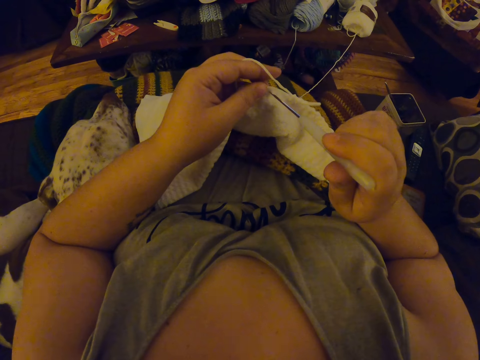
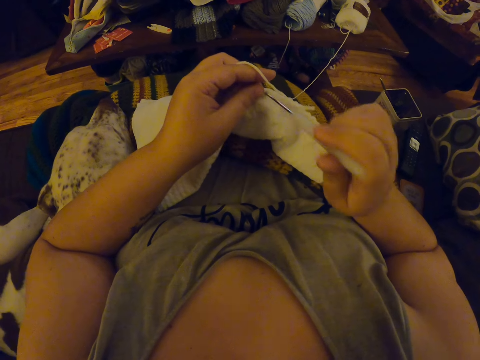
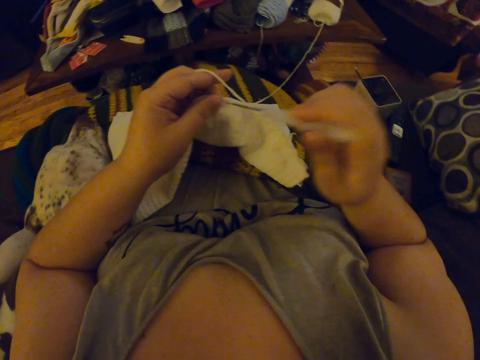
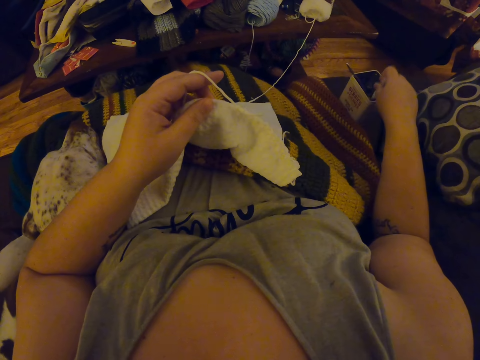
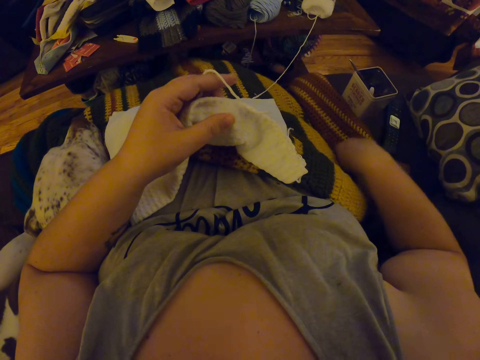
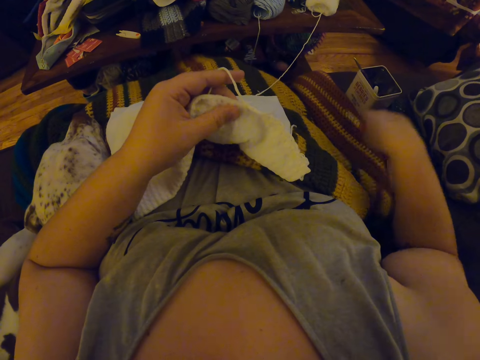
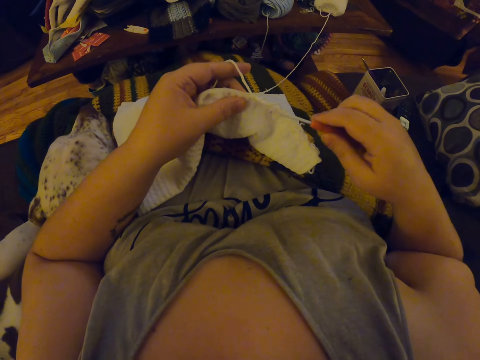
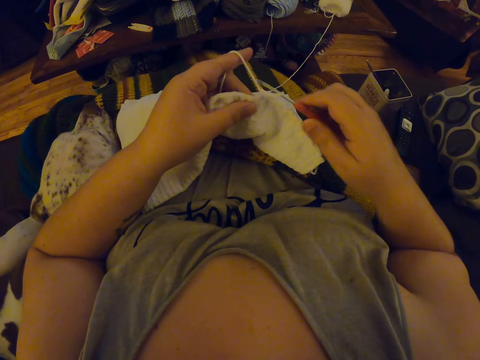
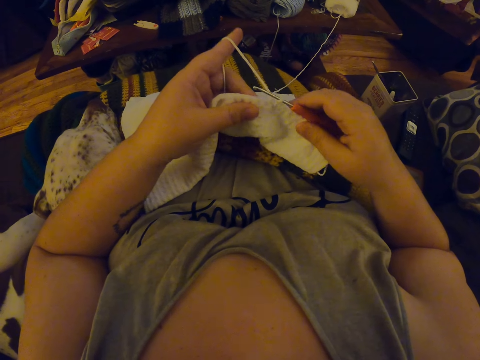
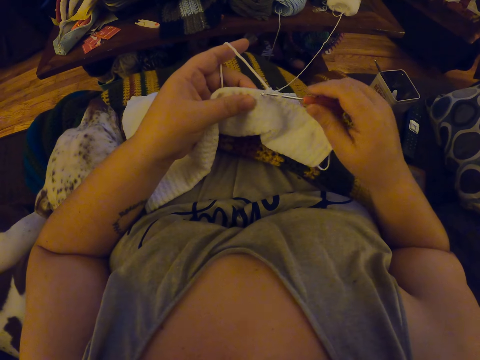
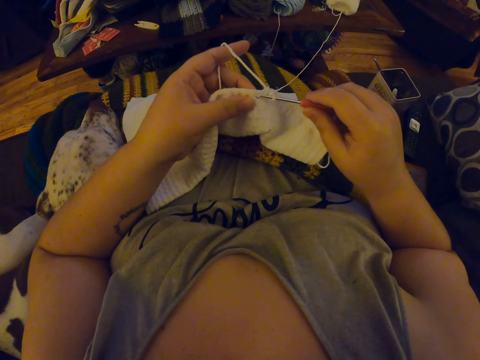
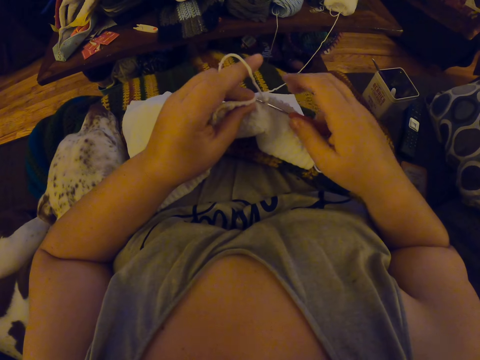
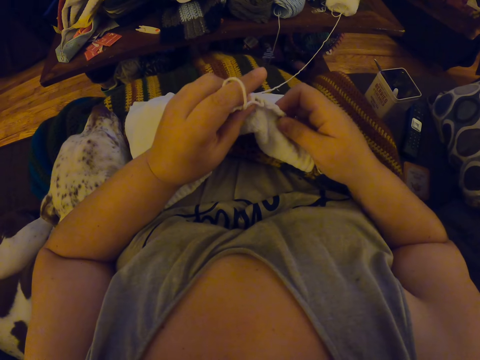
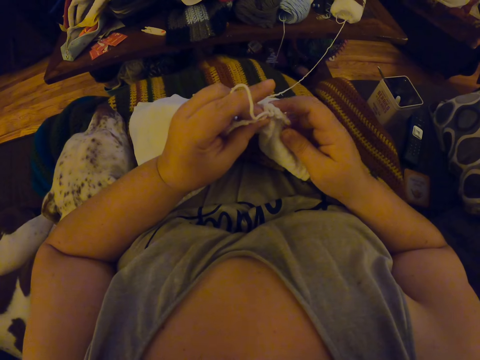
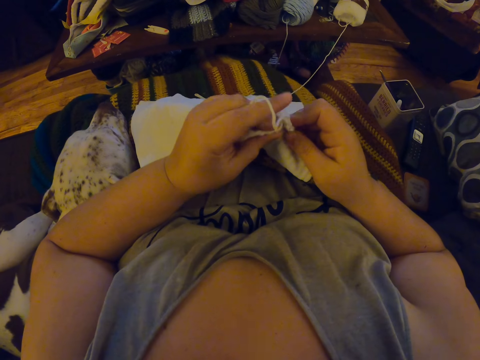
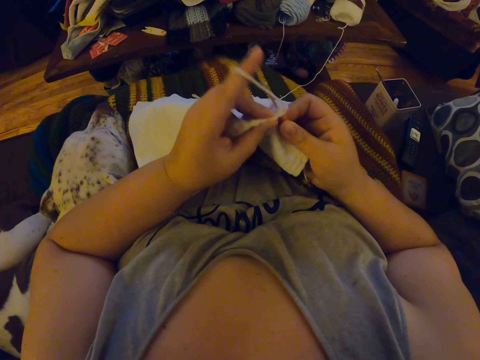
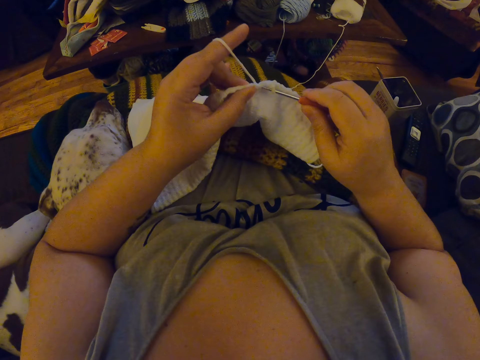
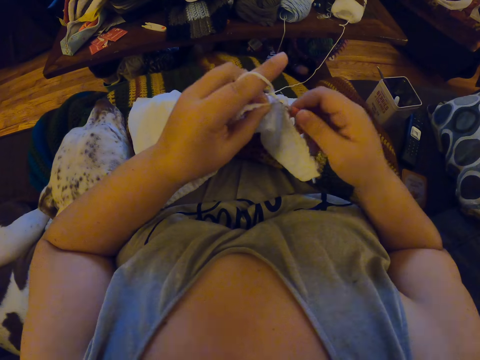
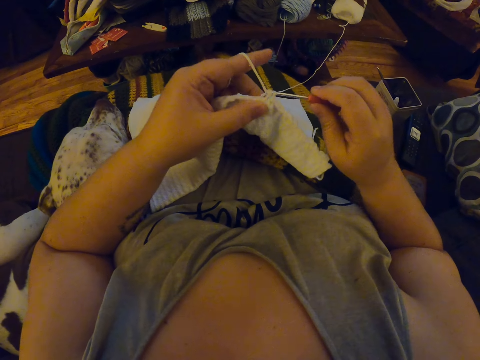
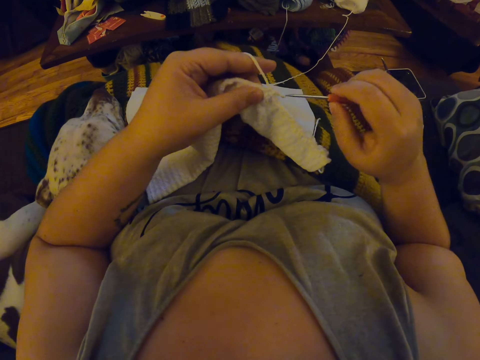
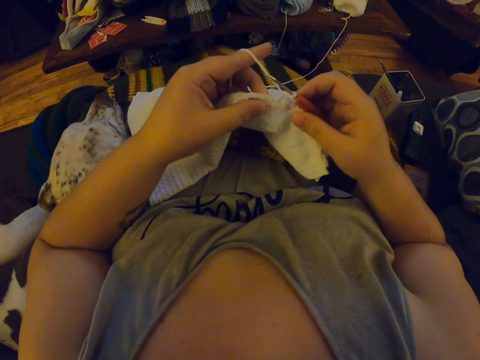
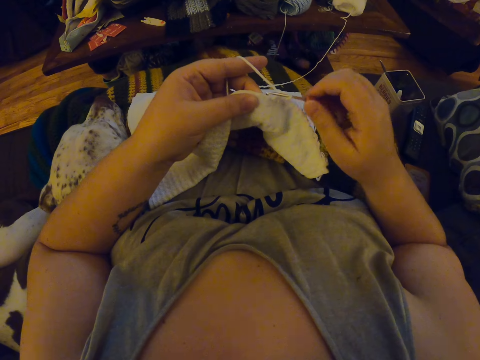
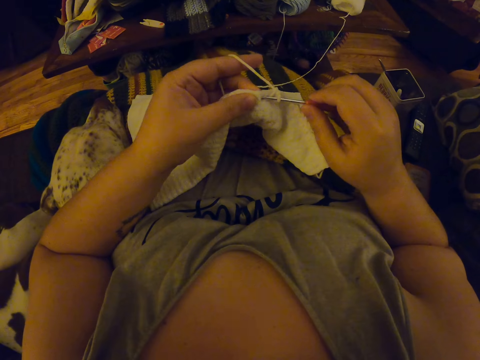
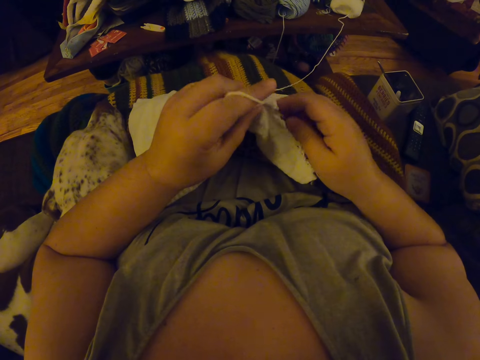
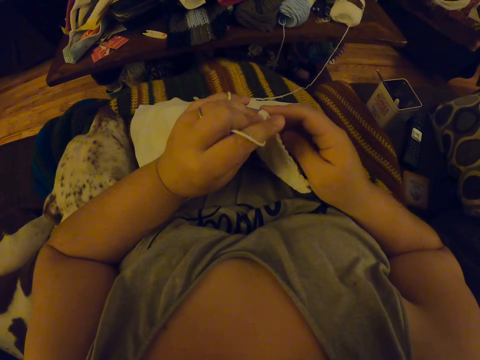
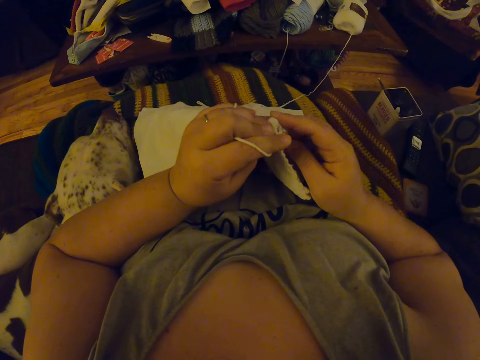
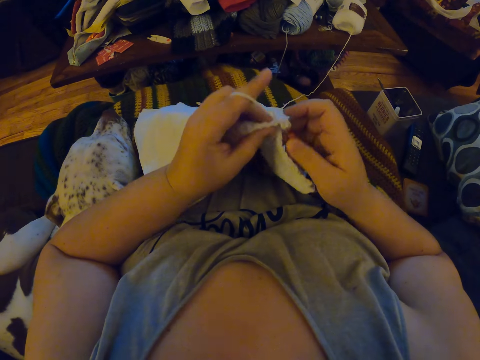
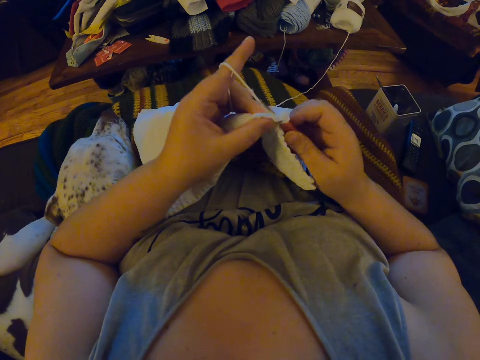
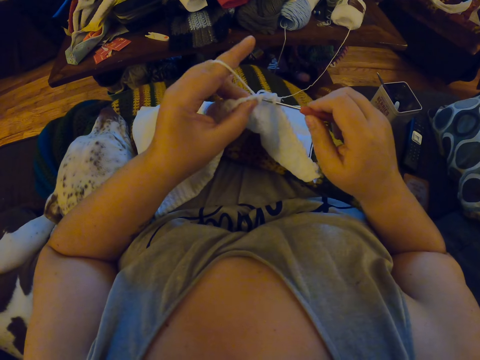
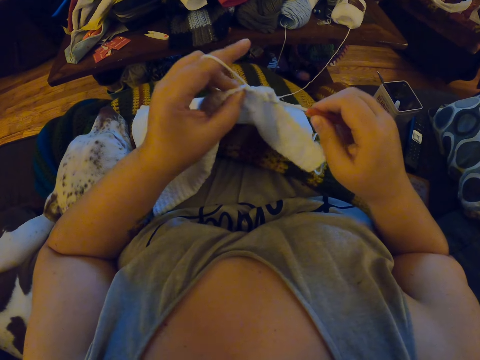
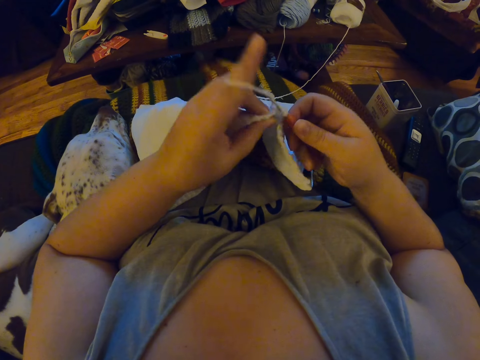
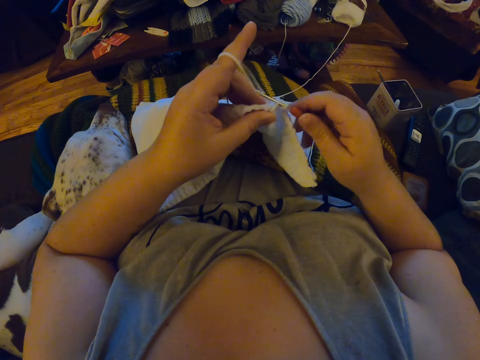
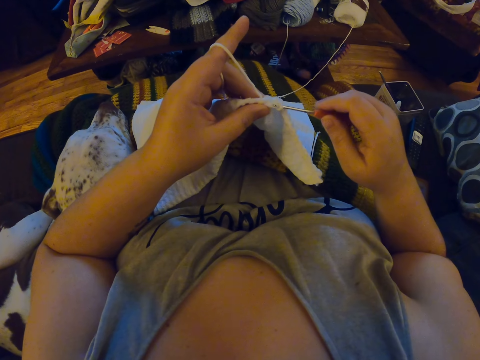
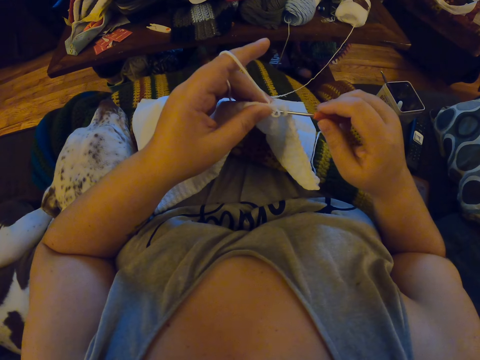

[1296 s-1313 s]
The camera wearer pricks the third hole on the fabric. She drops the pin into the case beside her. She picks the crochet hook from beside her. She crochets the yarn with the crochet hook. She knits the fabric.

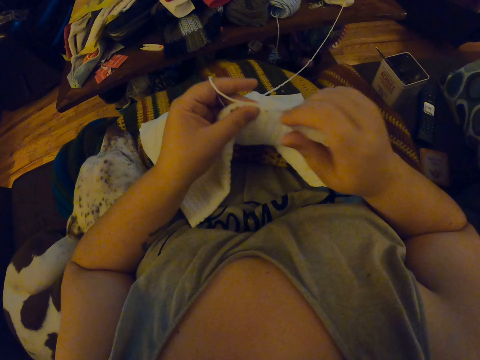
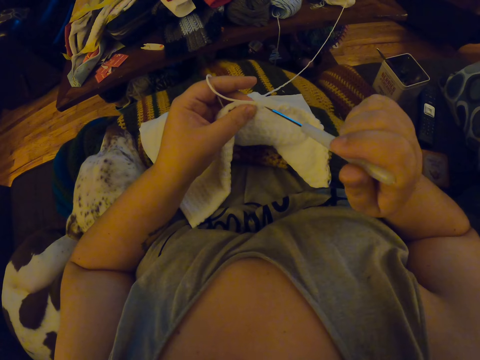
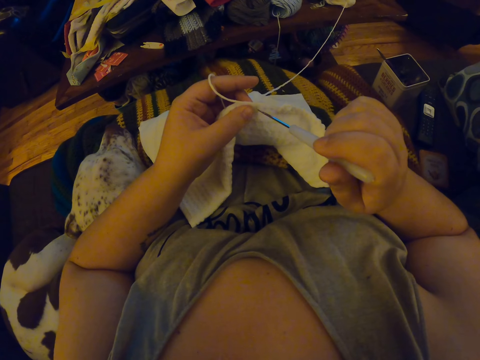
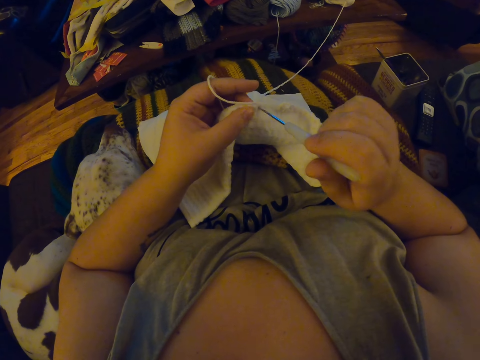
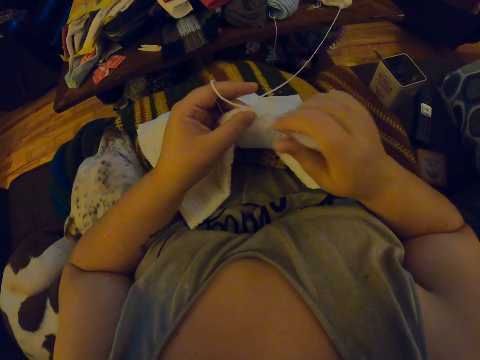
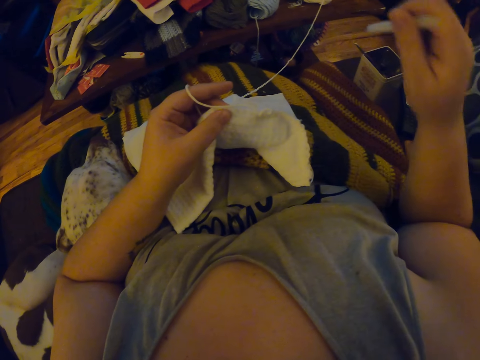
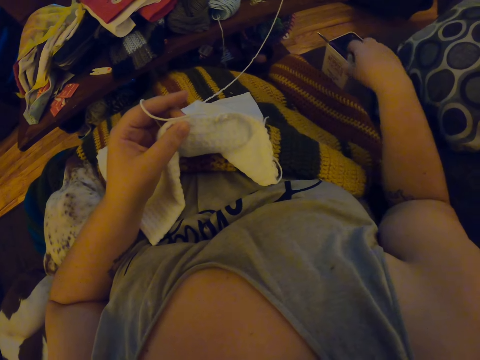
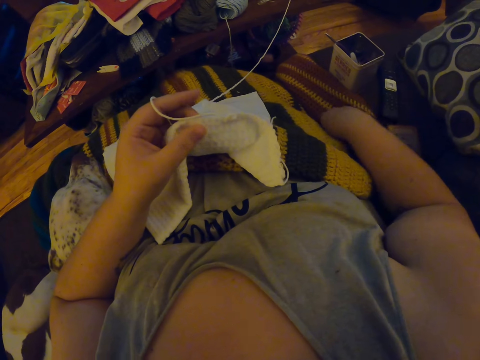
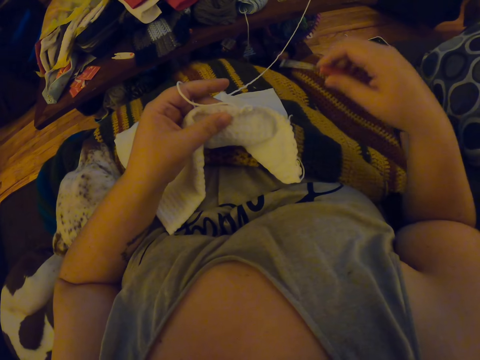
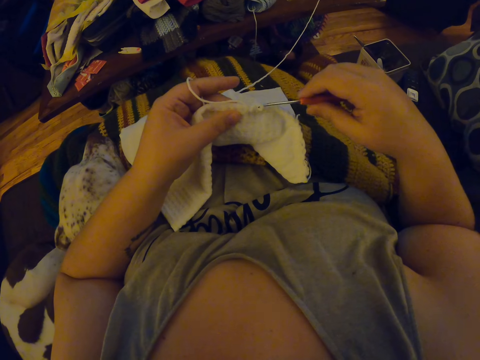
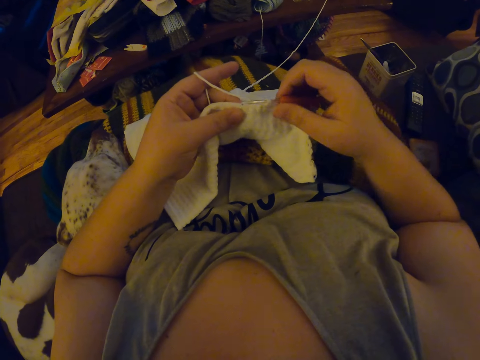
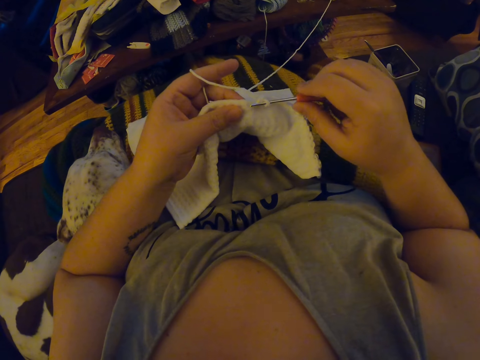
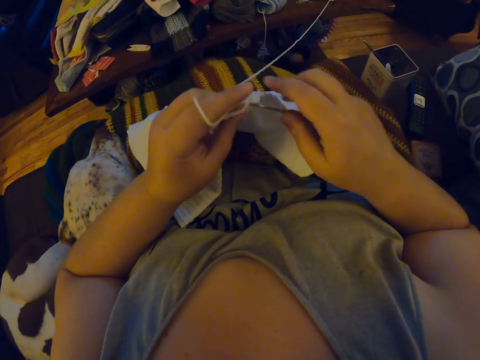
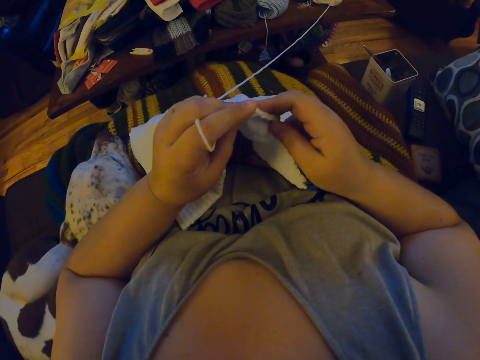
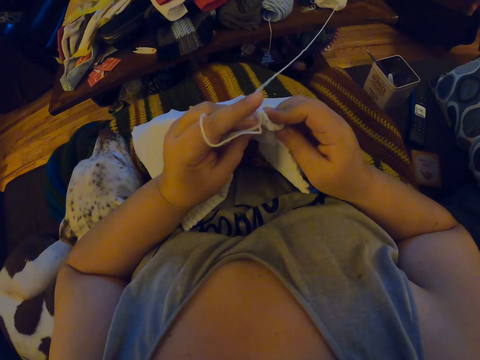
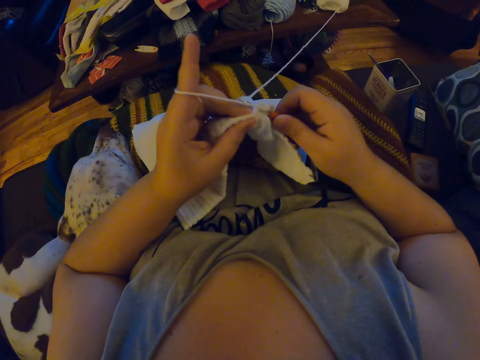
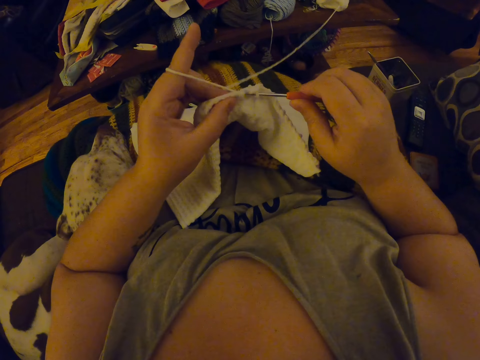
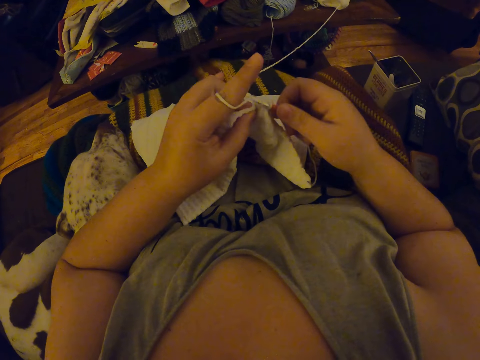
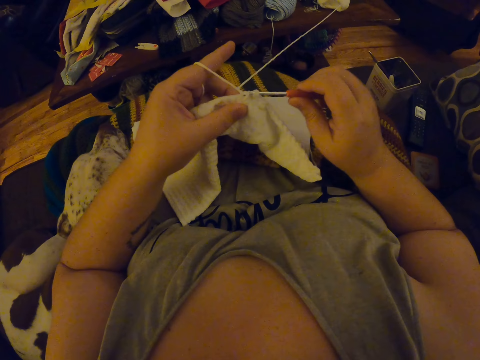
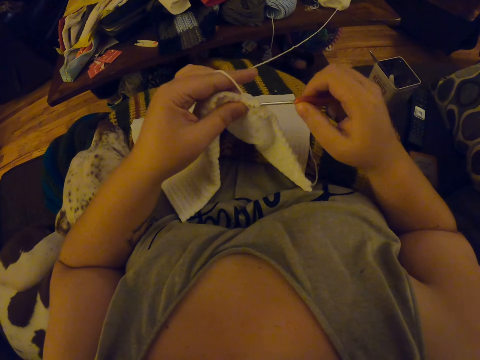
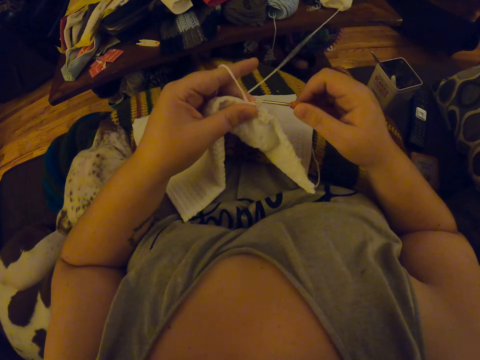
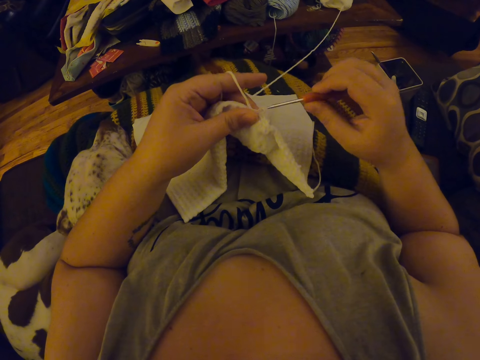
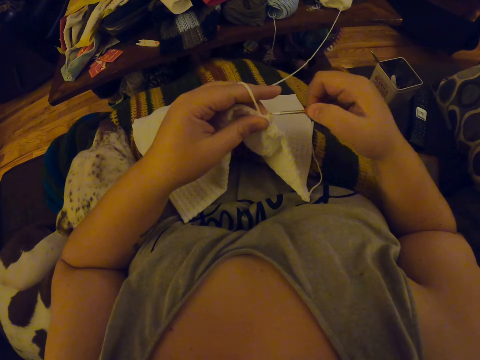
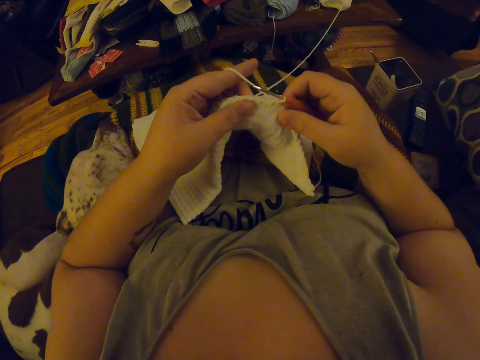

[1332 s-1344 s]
The camera wearer pricks a second hole on the fabric. She pricks the third hole on the fabric. She drops the pin into the case beside her. She picks the crochet hook from beside her. She crochets the yarn with the crochet hook.
